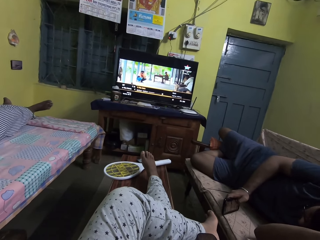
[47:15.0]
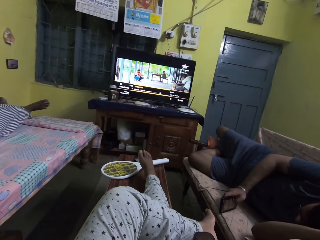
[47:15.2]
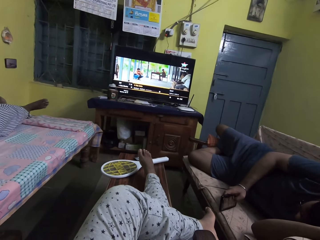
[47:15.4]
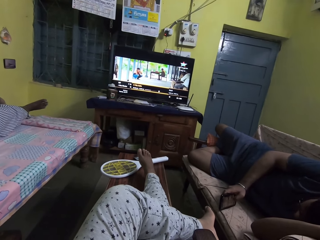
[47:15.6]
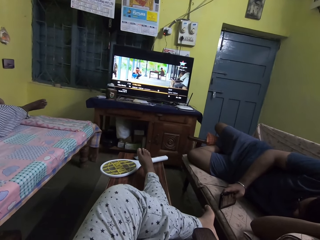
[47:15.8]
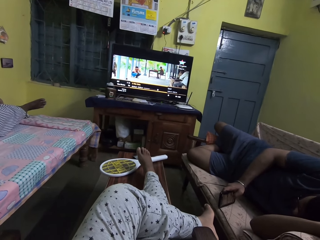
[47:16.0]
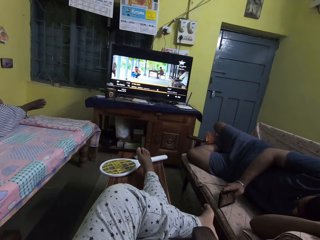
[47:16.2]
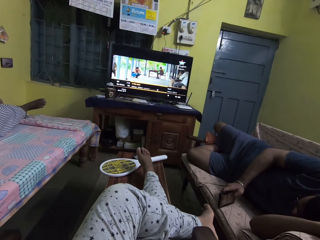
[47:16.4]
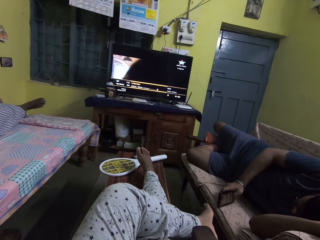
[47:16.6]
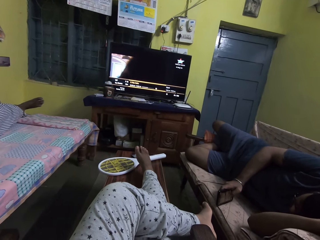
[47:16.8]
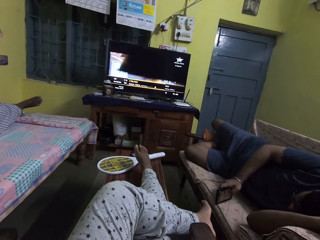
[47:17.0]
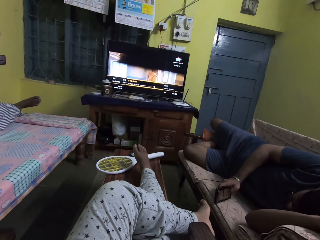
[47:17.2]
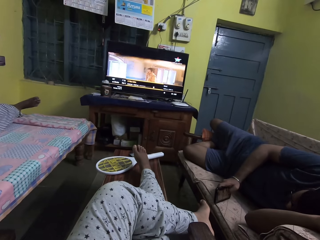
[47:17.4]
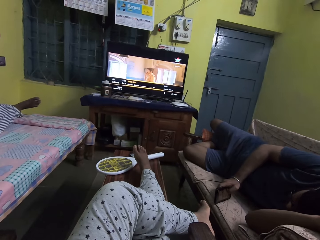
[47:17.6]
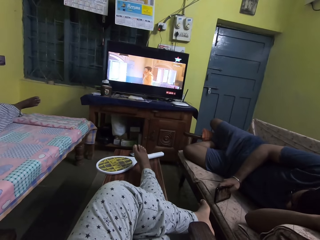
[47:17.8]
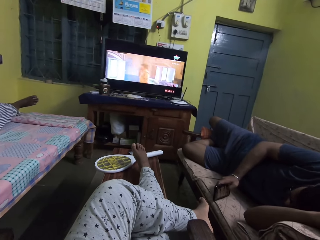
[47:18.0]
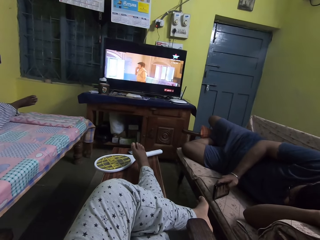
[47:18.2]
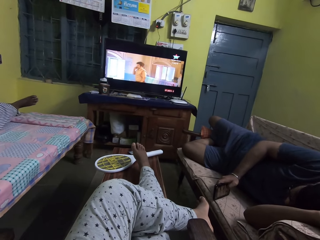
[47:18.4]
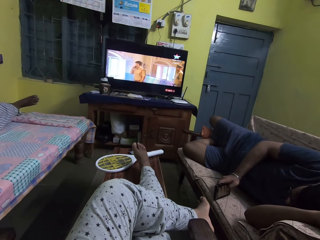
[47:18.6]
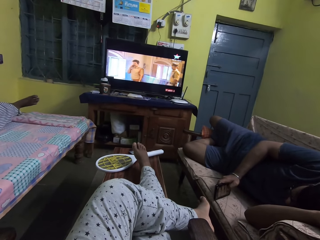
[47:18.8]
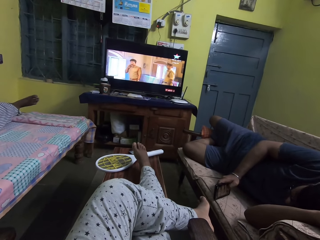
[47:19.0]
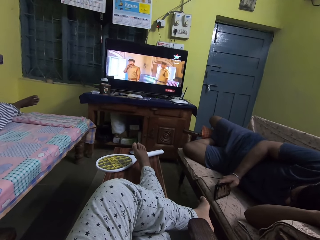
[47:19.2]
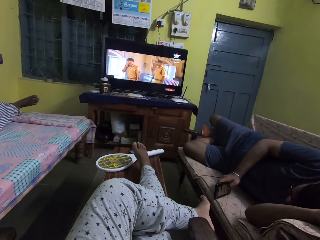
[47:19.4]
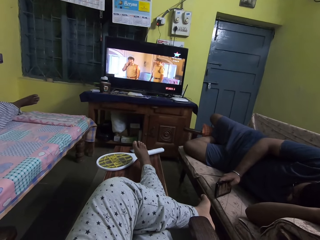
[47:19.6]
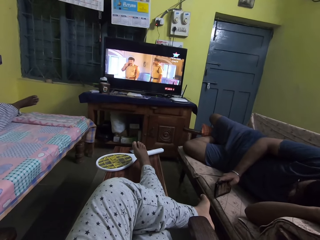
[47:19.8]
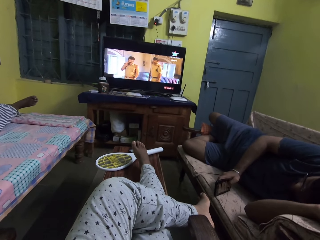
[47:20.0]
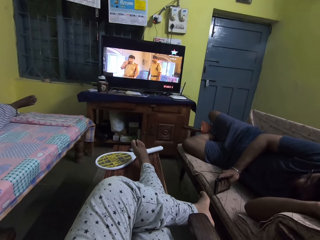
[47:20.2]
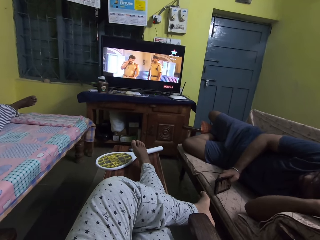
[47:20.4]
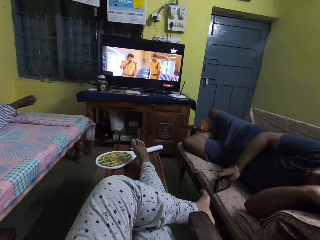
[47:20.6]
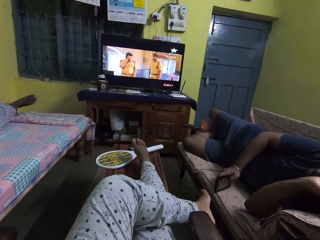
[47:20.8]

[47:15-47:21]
The camera wearer watches the television.

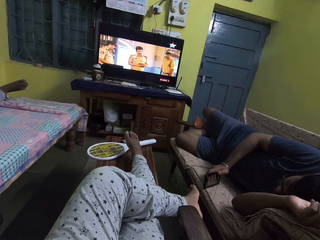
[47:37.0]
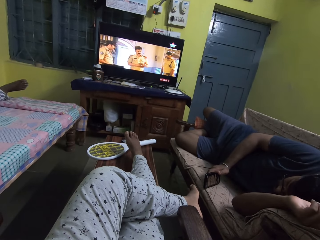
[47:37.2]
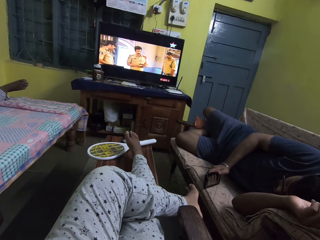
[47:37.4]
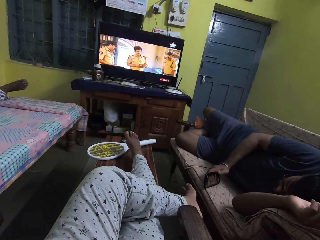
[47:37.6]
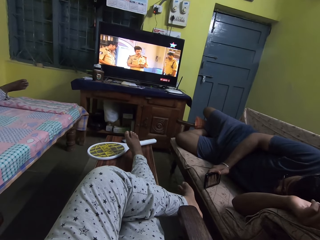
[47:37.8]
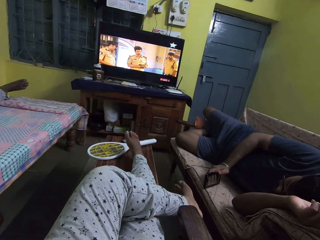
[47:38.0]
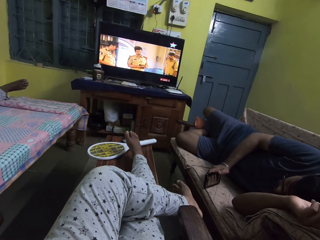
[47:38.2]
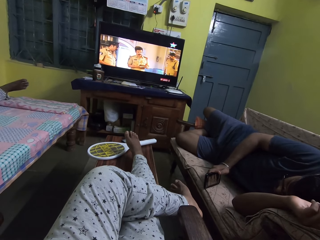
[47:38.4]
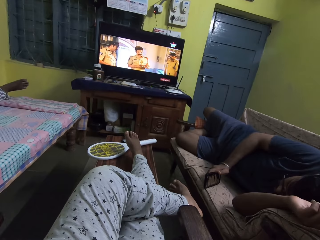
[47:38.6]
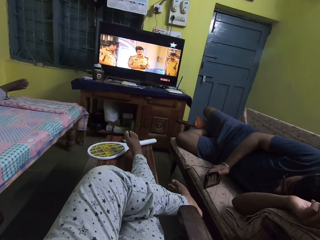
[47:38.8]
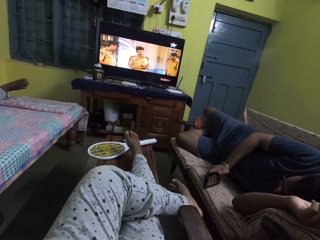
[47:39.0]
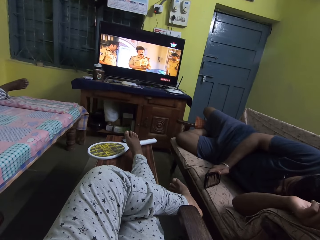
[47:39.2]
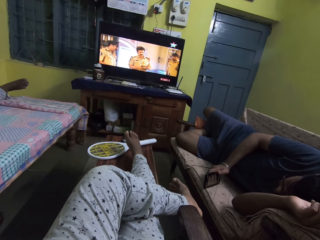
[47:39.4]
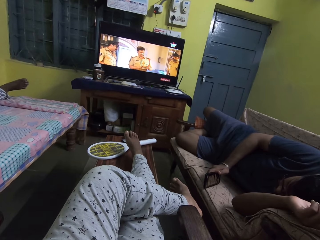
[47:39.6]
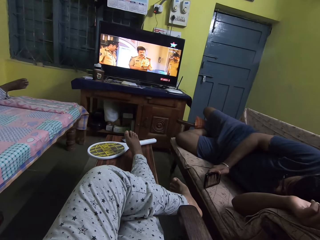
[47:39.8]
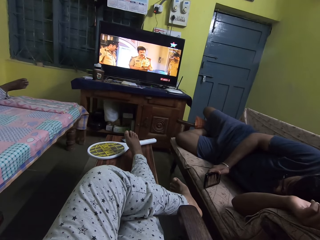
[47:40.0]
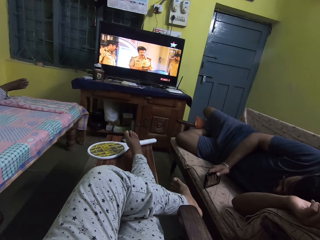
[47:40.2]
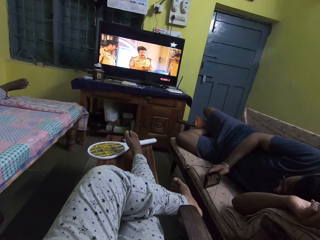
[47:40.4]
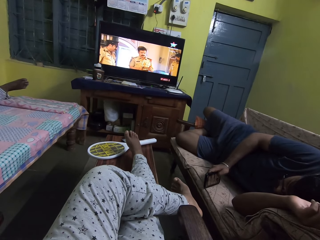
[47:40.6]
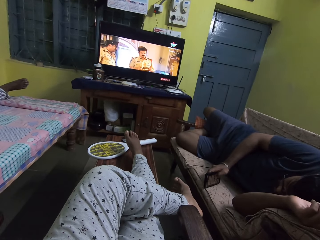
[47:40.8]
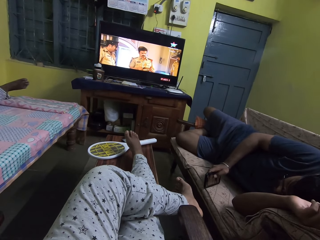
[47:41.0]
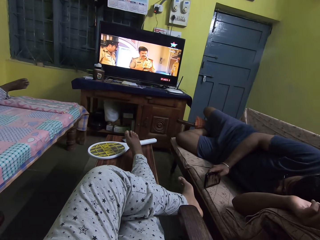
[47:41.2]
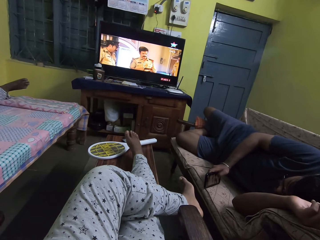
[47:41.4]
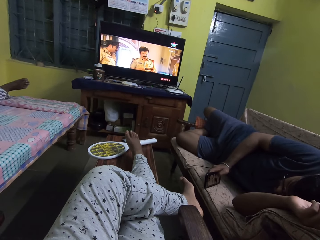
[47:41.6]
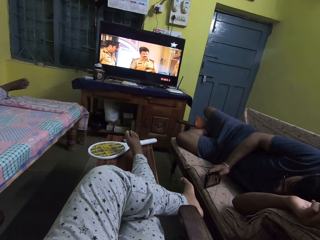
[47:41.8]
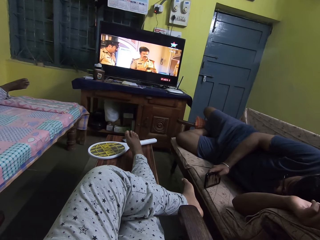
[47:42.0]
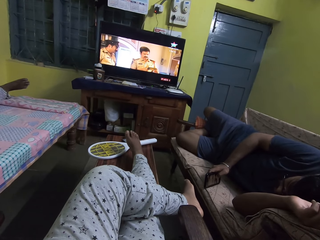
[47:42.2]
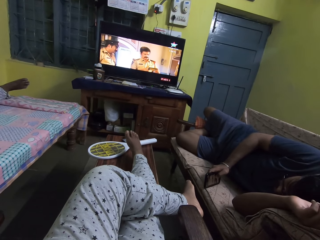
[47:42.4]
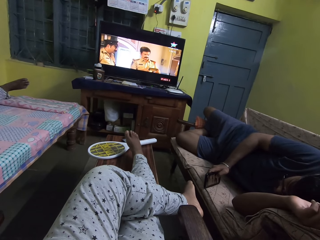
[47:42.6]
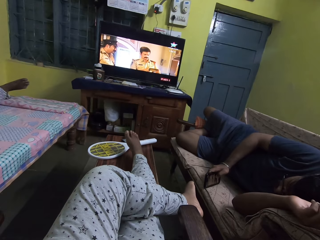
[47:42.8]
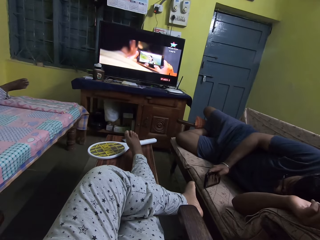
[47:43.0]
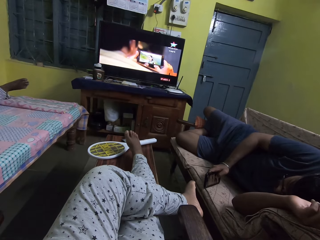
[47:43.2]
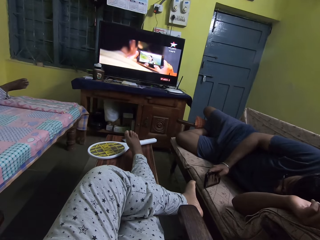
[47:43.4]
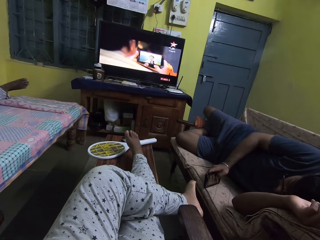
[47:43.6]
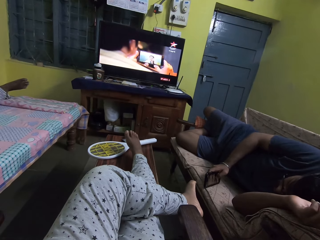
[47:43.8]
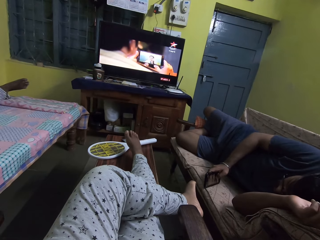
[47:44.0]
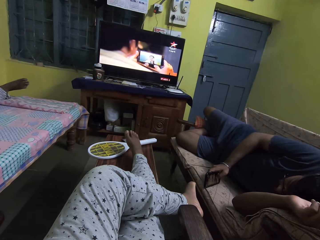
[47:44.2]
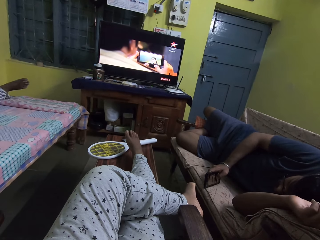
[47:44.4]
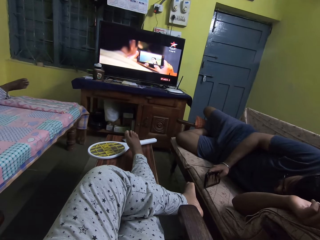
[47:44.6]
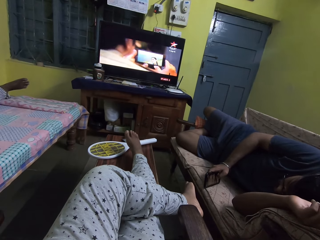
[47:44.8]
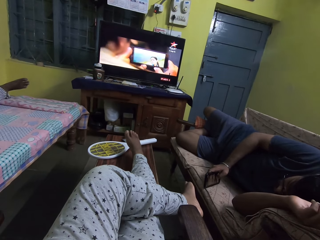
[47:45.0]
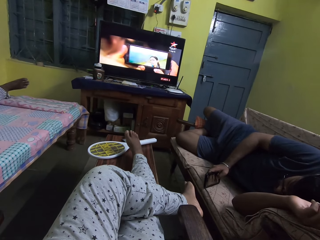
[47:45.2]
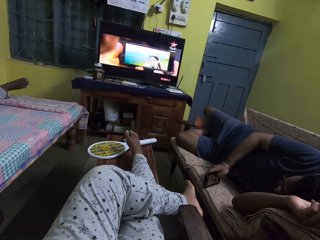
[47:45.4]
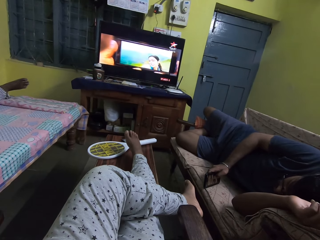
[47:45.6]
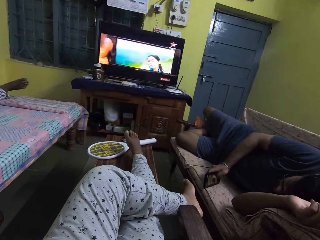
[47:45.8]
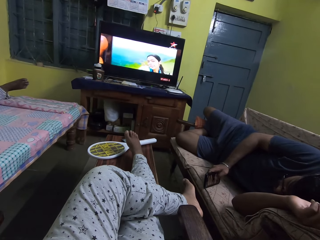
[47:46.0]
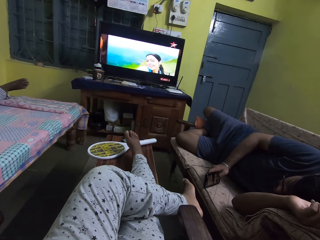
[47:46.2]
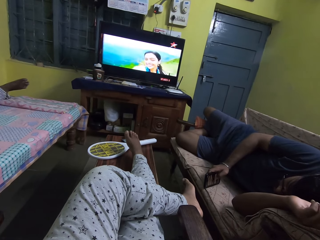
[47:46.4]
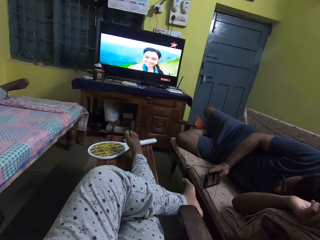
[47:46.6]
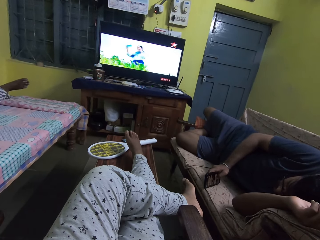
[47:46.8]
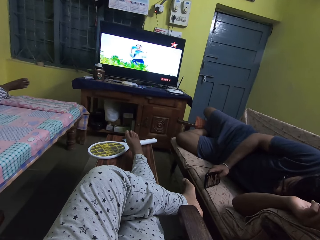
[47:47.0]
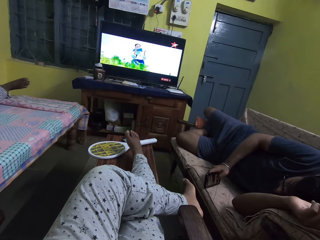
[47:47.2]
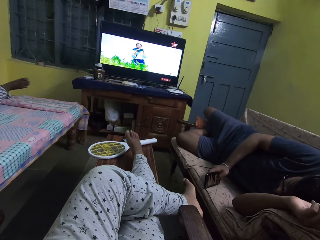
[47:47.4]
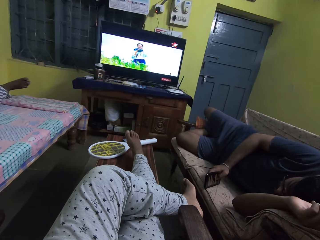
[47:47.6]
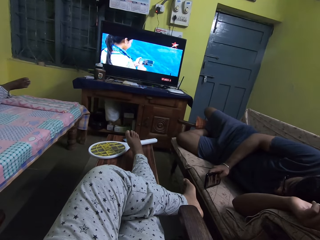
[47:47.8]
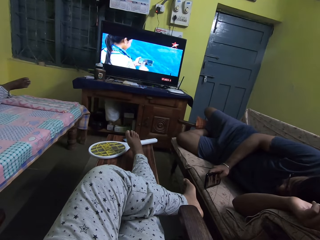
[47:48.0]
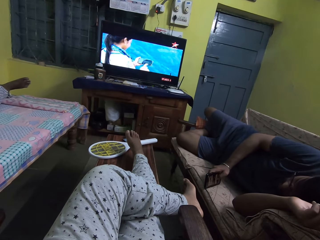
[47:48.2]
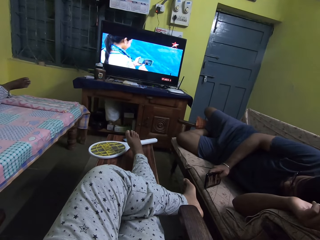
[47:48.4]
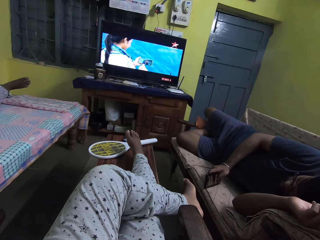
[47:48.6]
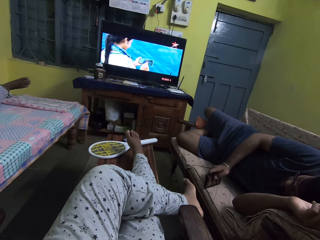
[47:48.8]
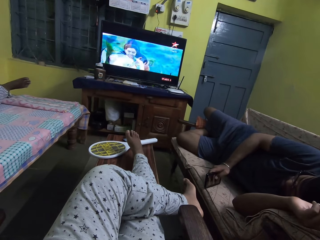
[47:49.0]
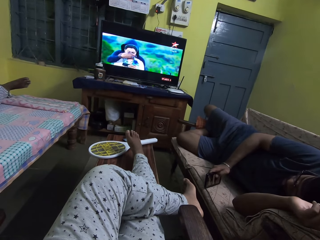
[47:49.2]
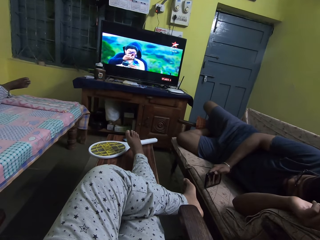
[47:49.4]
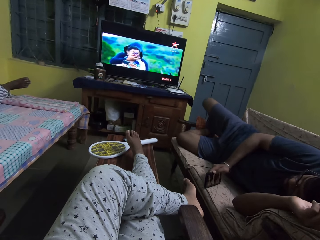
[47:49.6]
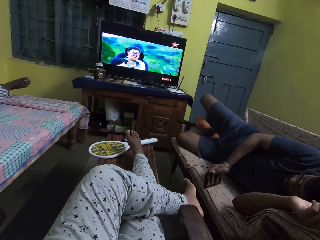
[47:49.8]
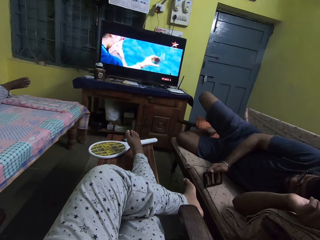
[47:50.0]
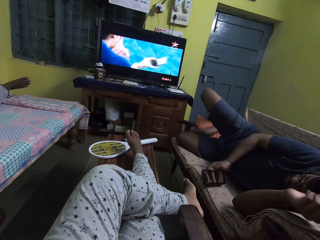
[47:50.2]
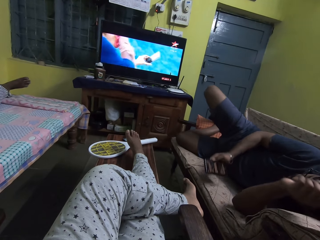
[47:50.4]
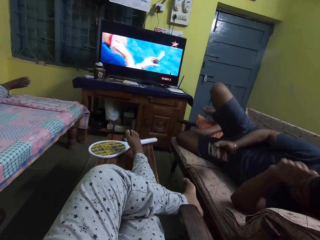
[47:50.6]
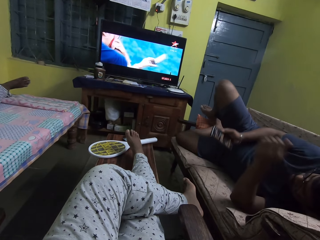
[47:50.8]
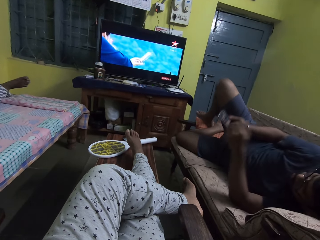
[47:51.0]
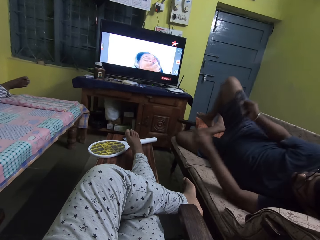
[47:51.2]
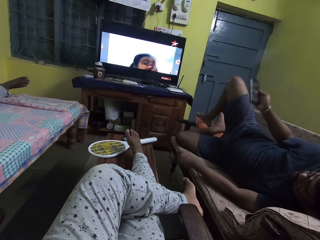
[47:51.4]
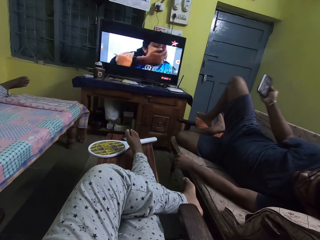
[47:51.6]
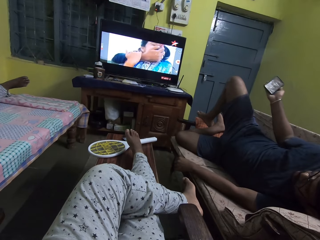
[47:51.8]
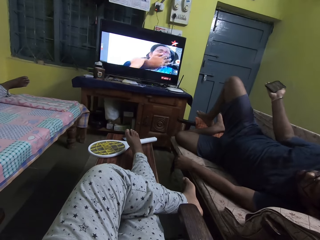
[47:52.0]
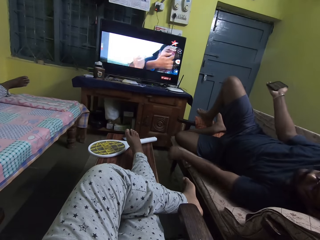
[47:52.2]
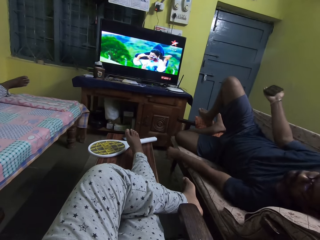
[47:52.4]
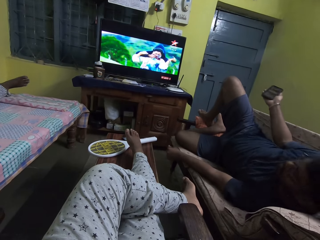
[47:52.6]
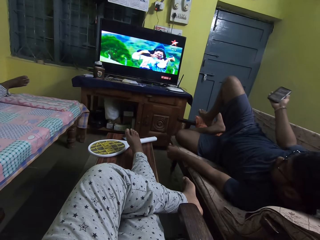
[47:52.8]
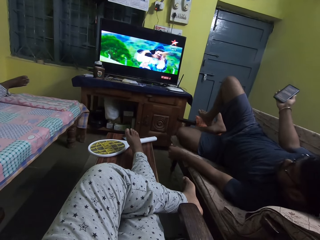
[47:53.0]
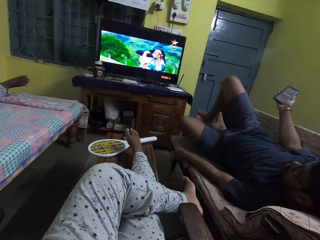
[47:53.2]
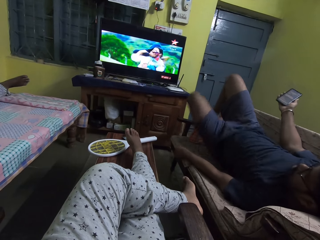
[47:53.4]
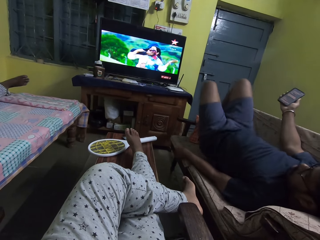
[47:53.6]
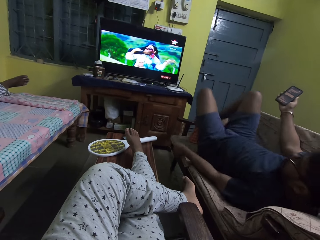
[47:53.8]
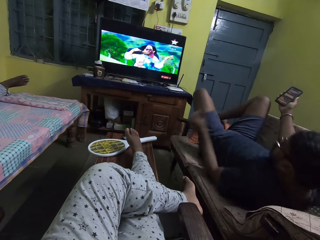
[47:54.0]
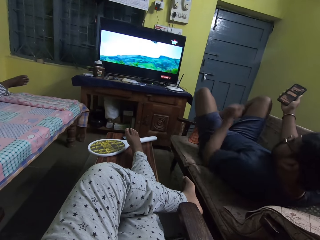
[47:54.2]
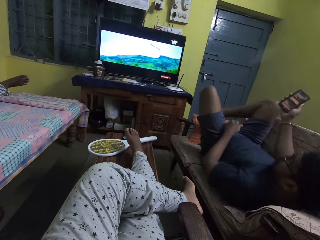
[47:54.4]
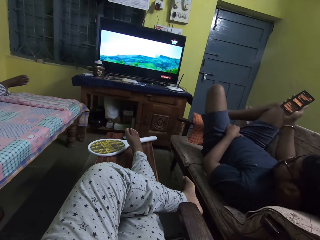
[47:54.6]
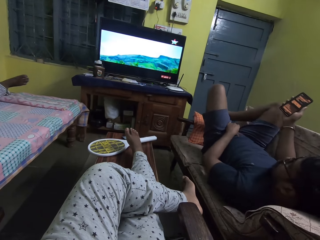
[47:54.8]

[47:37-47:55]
The camera wearer moves the feet. They watch the television.
